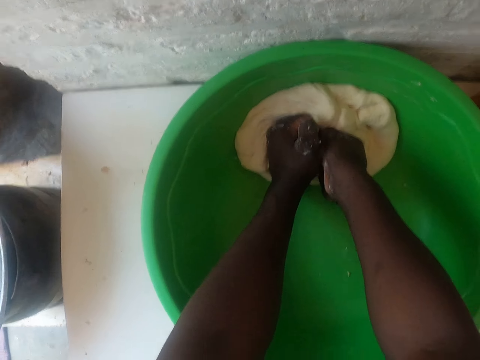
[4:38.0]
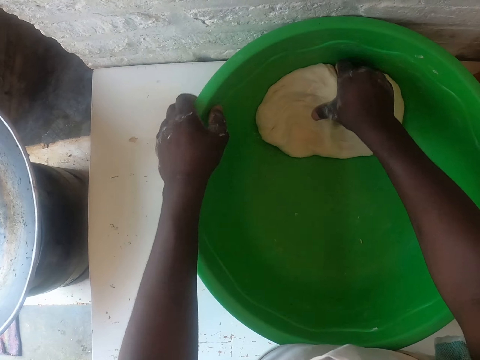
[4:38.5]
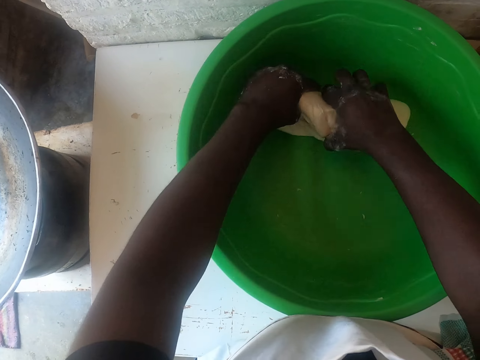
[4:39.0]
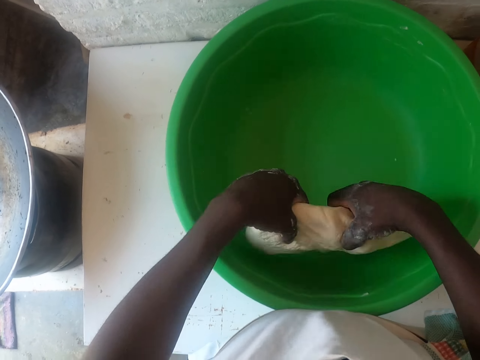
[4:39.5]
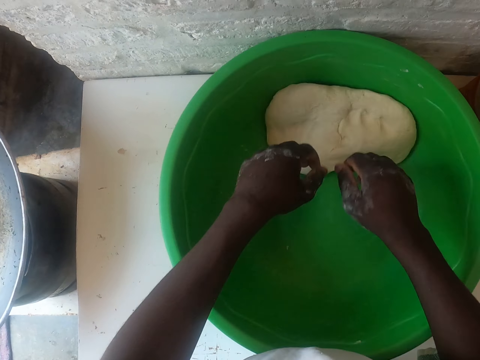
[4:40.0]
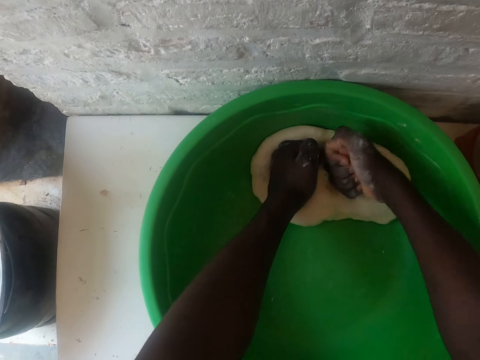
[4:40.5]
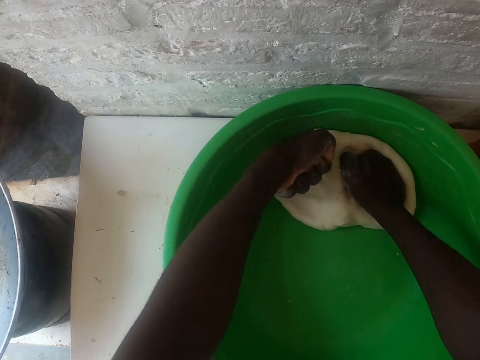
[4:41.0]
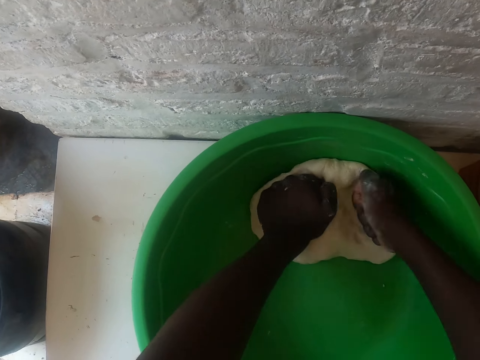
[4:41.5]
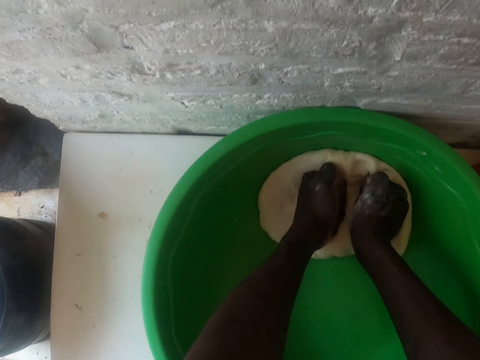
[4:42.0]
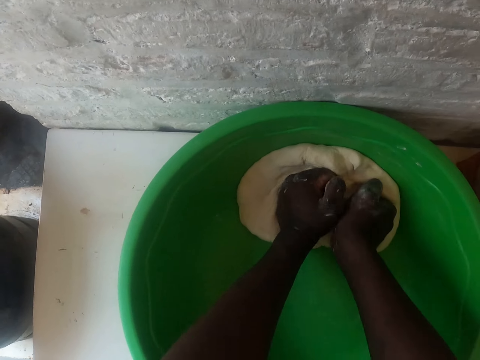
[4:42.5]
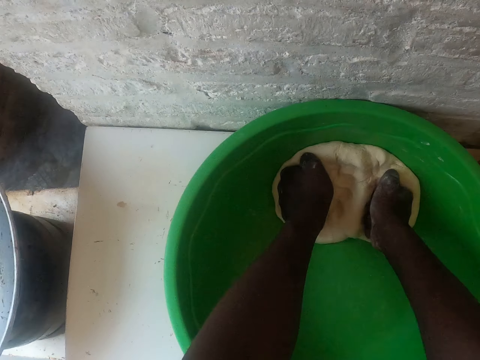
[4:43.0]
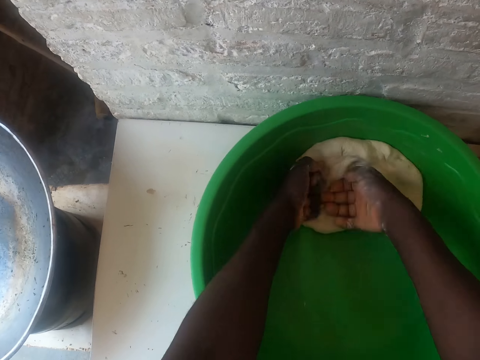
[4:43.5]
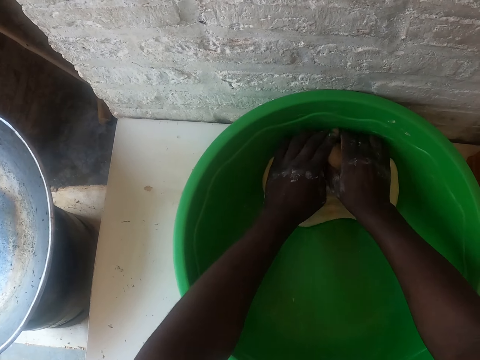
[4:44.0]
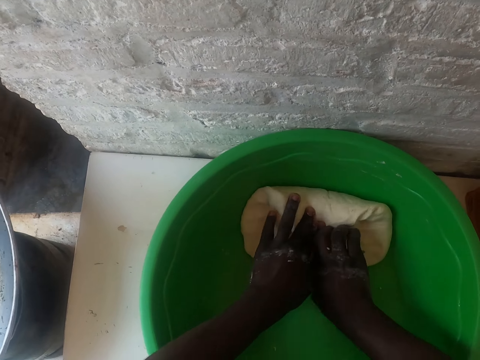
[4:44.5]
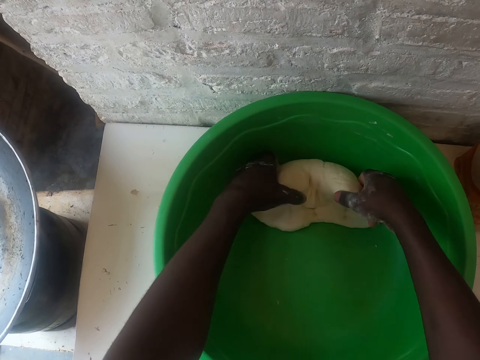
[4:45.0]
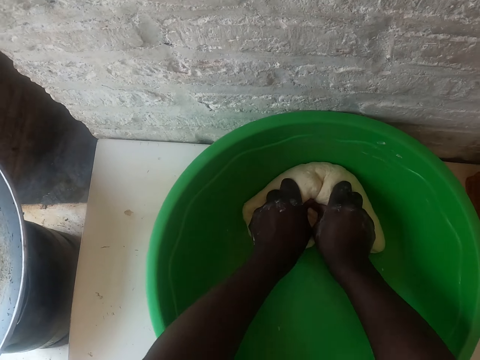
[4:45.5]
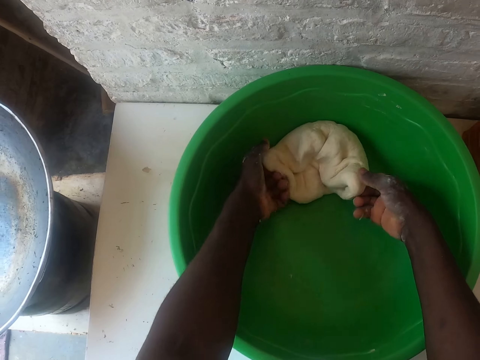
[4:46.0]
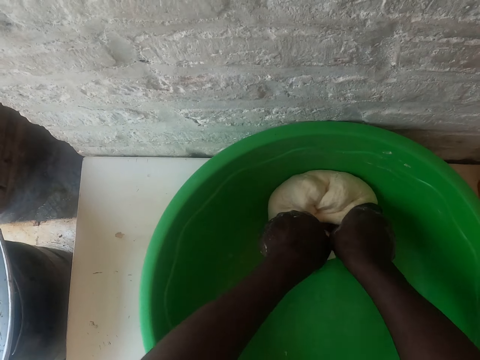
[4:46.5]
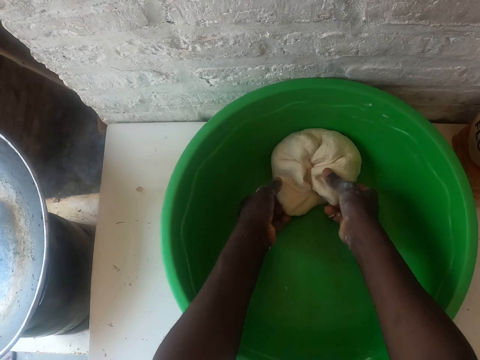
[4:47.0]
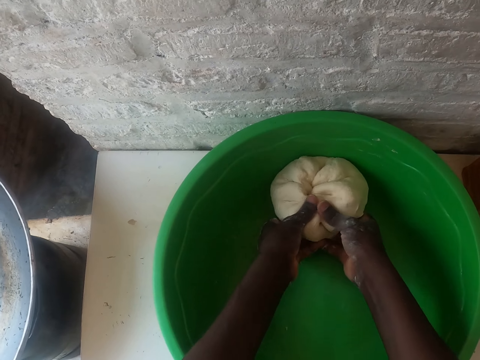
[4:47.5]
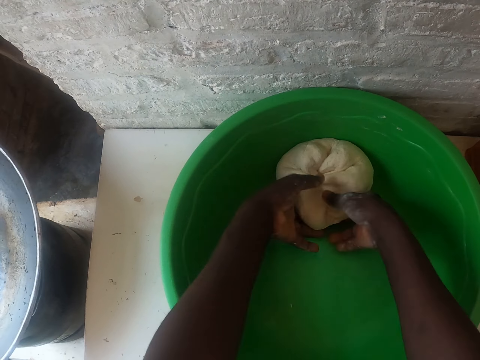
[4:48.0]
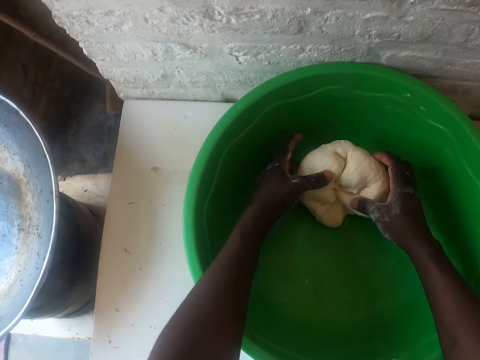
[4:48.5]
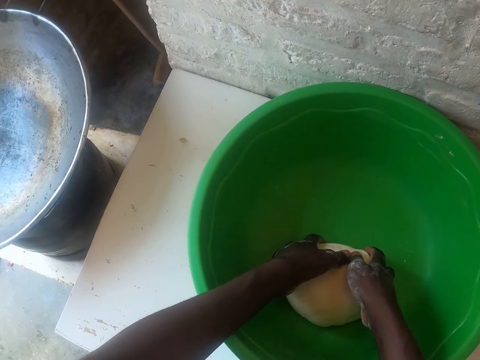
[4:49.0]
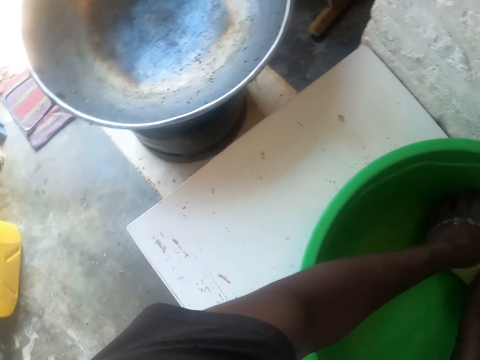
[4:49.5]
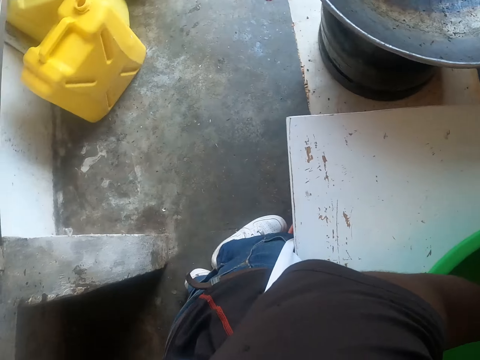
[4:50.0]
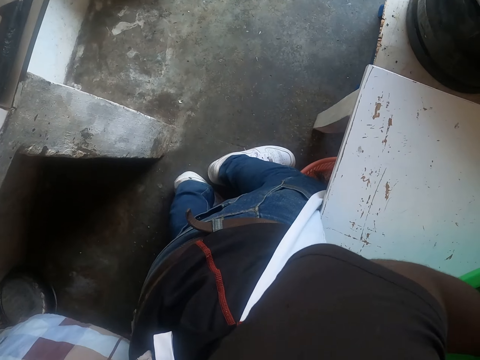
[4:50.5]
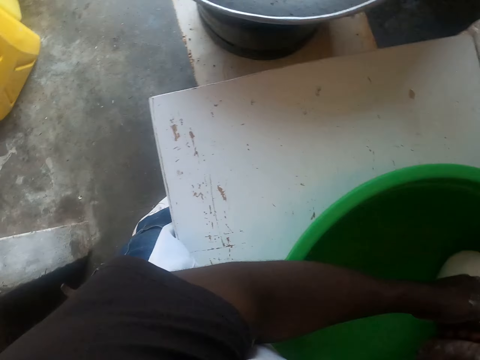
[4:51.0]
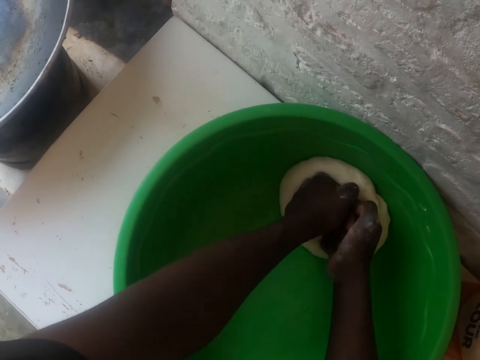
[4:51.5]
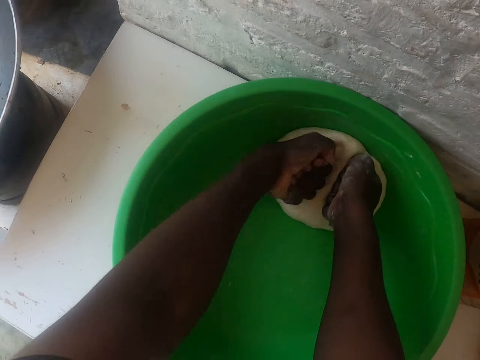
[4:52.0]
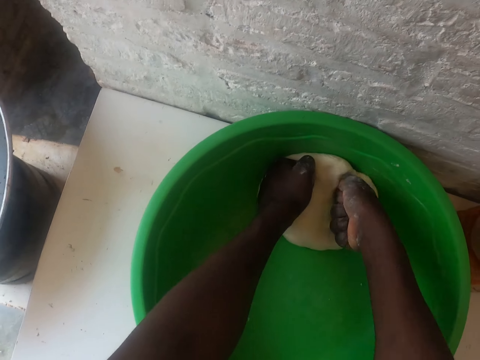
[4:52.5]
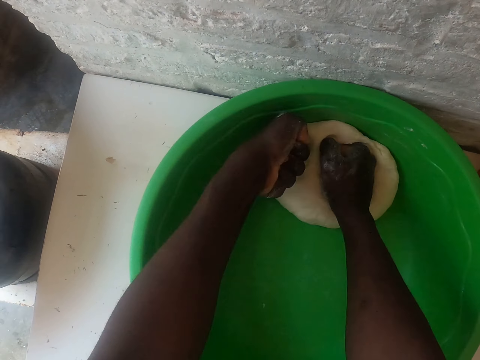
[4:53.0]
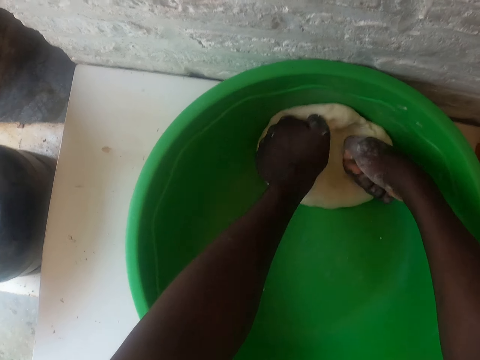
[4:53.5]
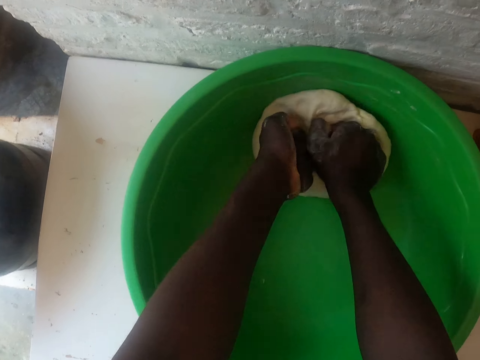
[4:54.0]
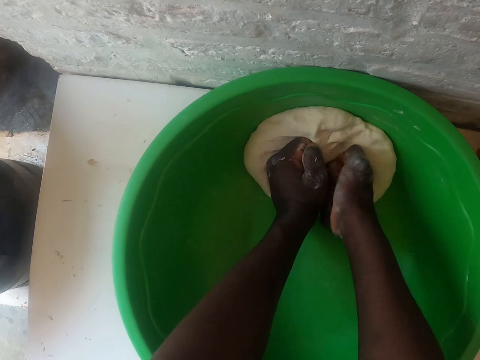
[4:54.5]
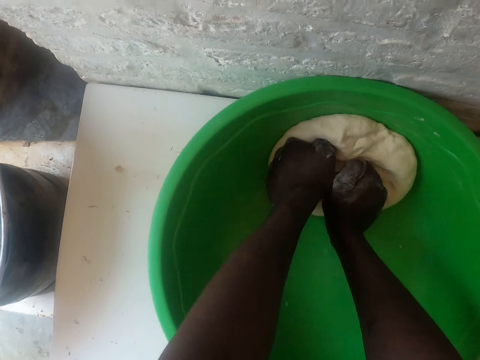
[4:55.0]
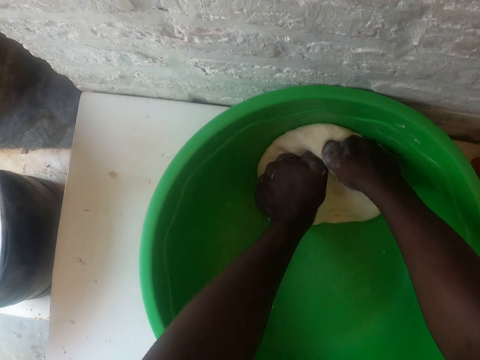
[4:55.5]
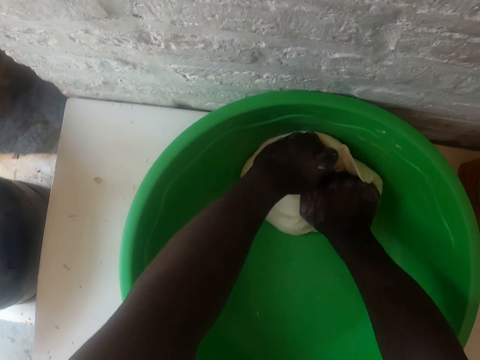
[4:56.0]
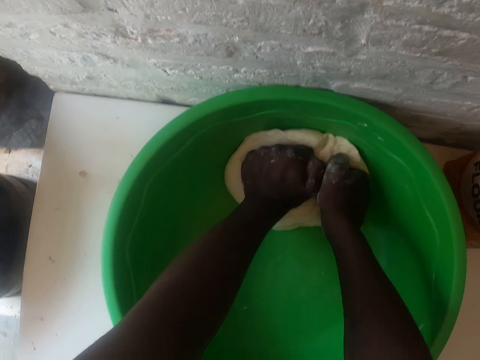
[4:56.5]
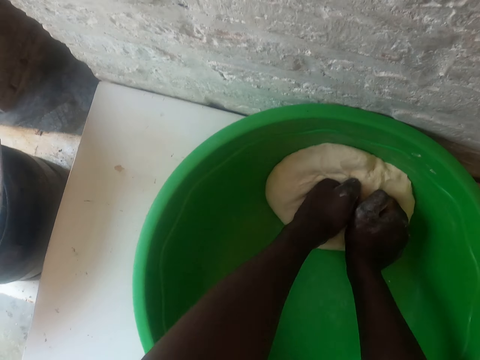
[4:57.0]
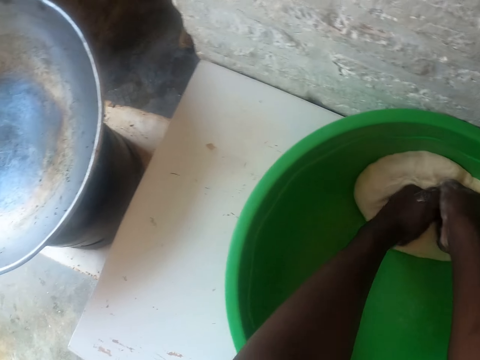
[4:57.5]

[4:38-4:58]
The camera wearer takes the dough. They put the dough in a basin. They knead the dough. They fold the dough. They turn the dough with both hands. They turn around. They make the dough with both hands.

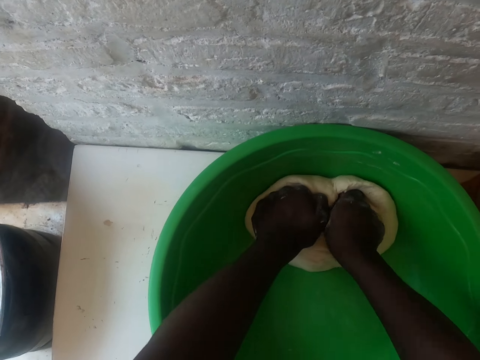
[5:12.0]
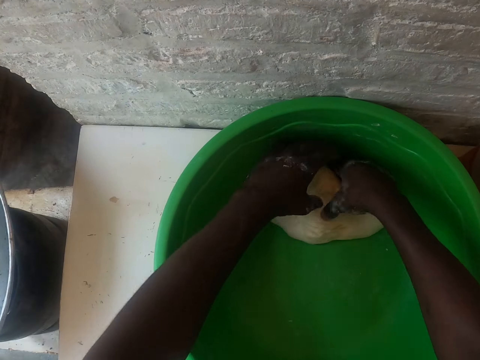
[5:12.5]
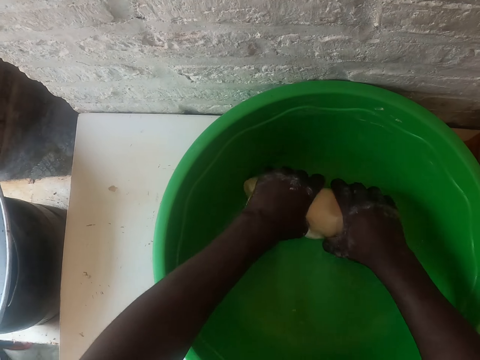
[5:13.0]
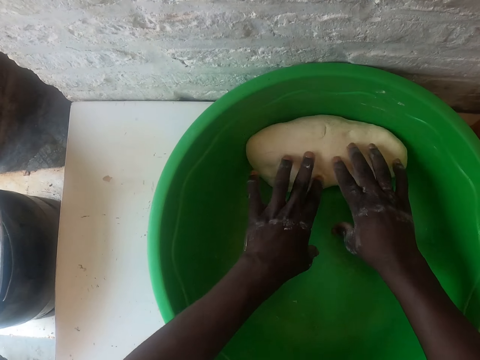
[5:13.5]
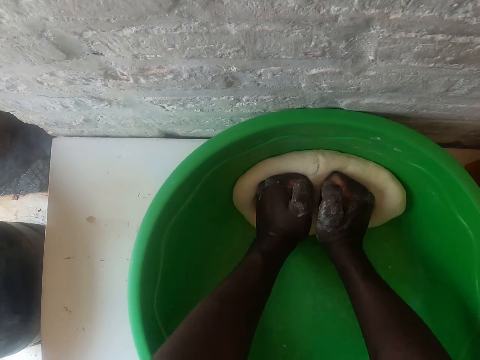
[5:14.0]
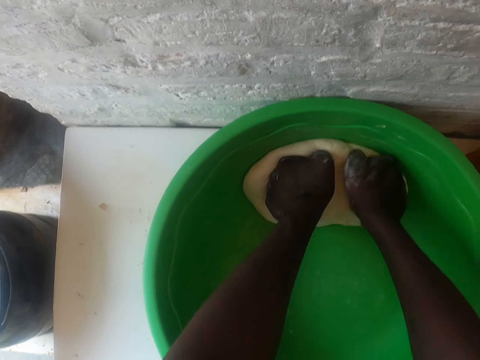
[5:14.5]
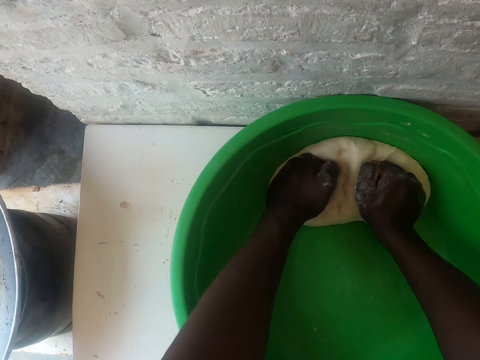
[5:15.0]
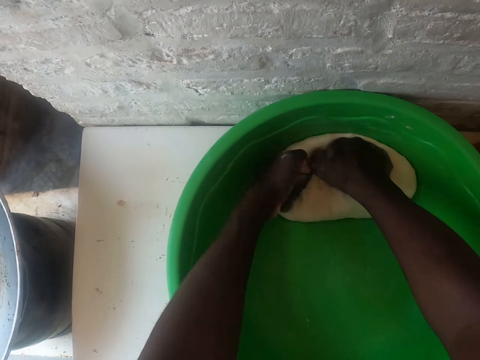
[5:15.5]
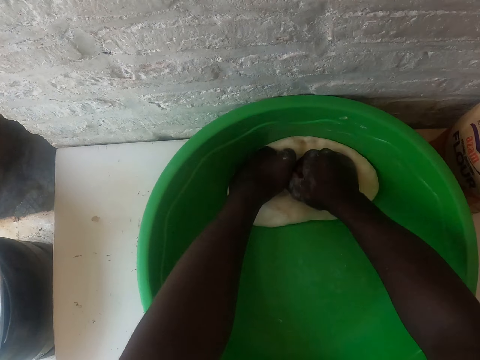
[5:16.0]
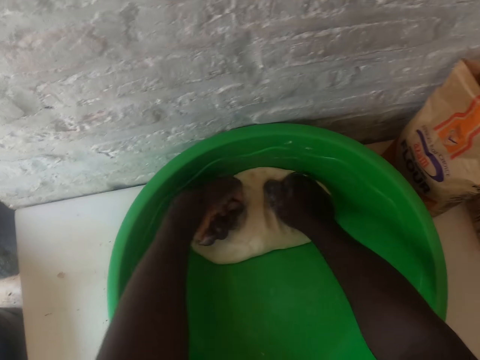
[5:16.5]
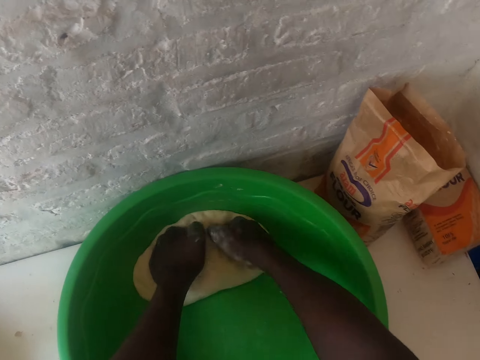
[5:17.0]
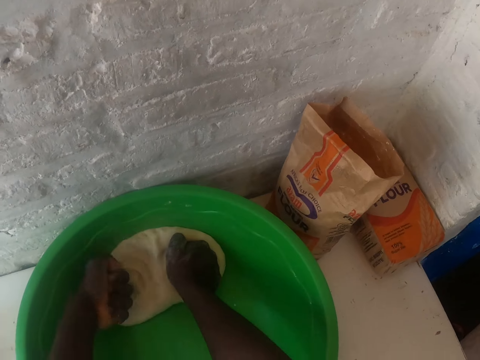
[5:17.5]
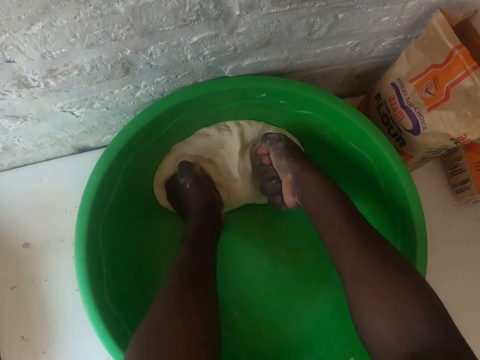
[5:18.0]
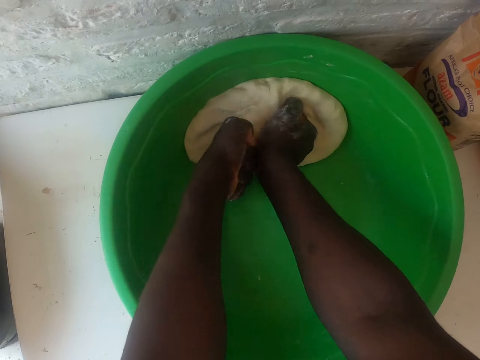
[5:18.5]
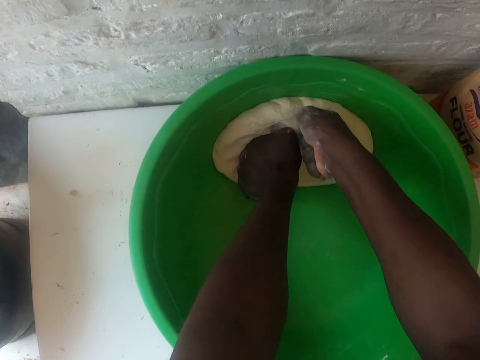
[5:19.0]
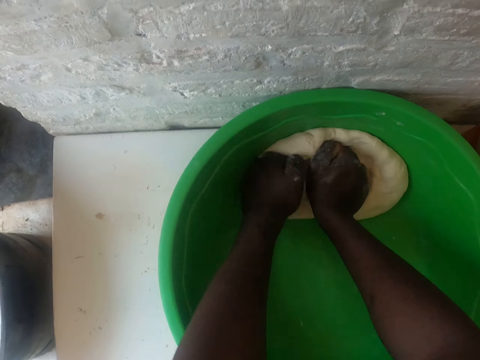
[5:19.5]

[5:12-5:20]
The camera wearer pulls the dough with both hands. They drop the dough in a basin.
